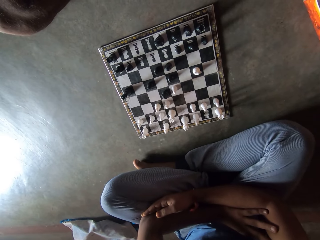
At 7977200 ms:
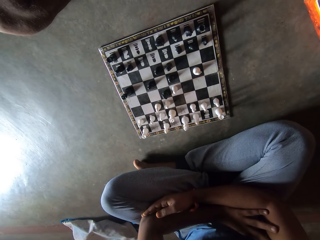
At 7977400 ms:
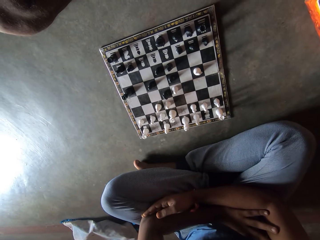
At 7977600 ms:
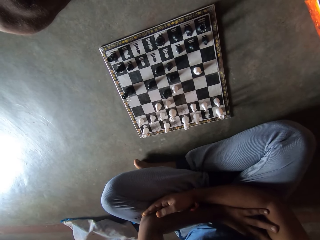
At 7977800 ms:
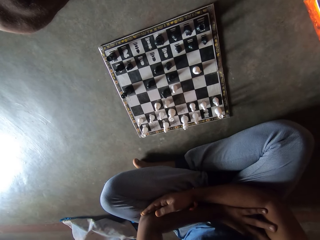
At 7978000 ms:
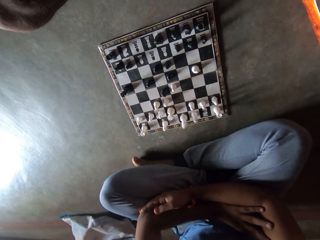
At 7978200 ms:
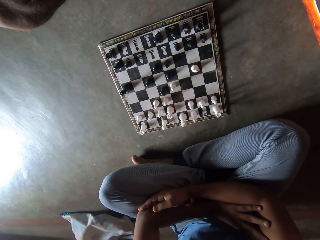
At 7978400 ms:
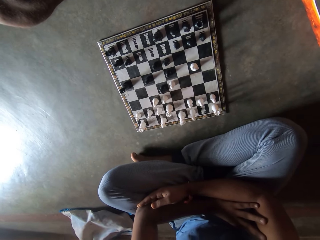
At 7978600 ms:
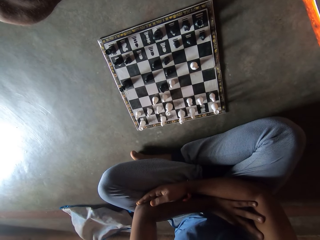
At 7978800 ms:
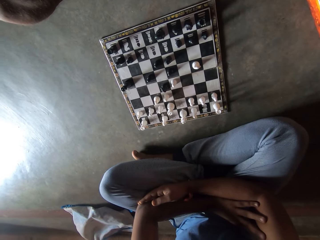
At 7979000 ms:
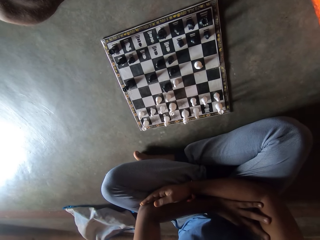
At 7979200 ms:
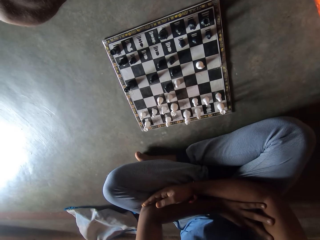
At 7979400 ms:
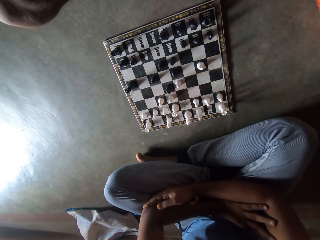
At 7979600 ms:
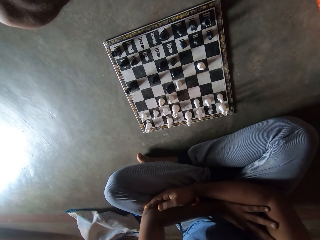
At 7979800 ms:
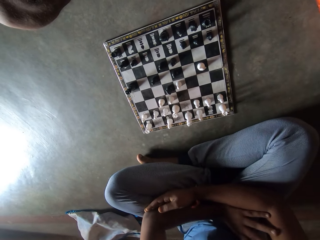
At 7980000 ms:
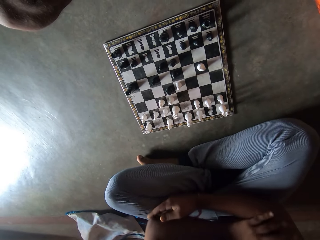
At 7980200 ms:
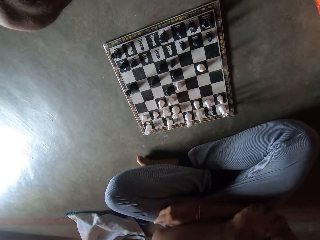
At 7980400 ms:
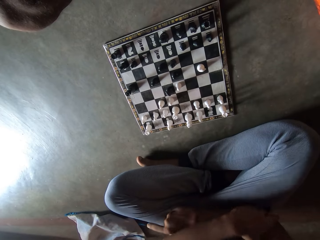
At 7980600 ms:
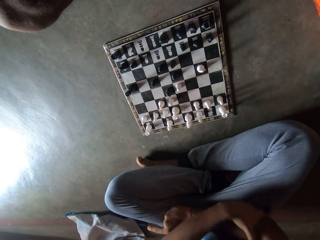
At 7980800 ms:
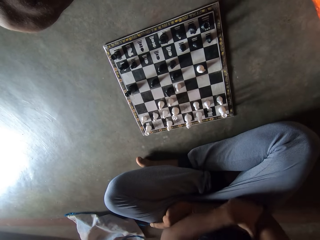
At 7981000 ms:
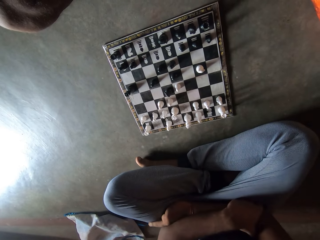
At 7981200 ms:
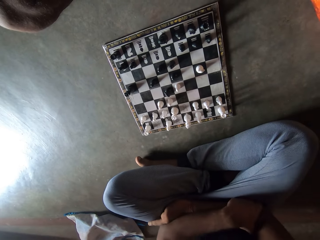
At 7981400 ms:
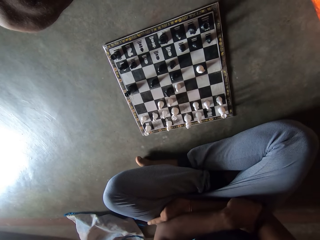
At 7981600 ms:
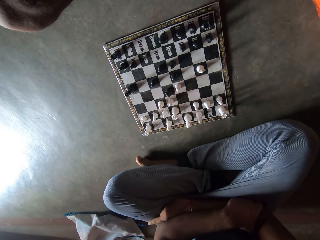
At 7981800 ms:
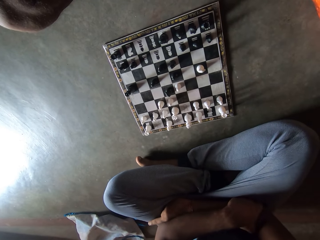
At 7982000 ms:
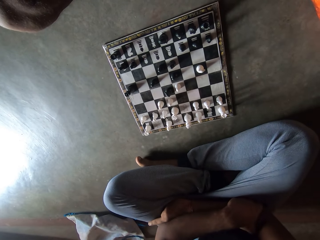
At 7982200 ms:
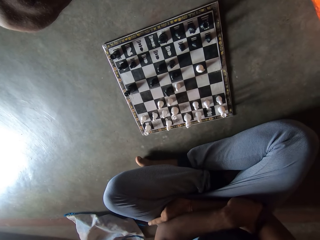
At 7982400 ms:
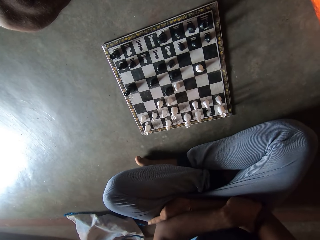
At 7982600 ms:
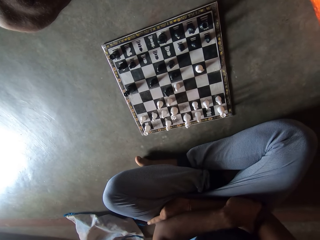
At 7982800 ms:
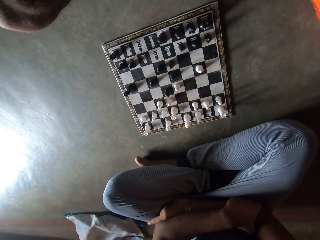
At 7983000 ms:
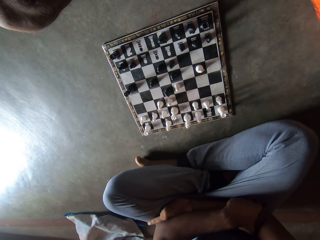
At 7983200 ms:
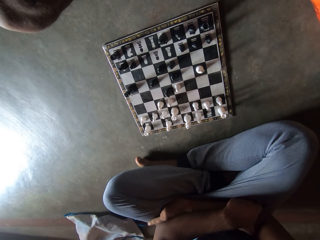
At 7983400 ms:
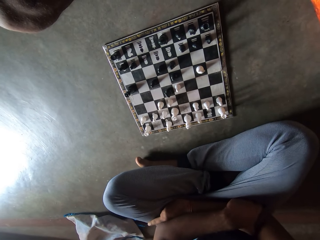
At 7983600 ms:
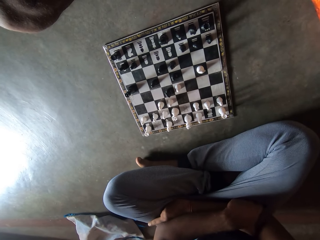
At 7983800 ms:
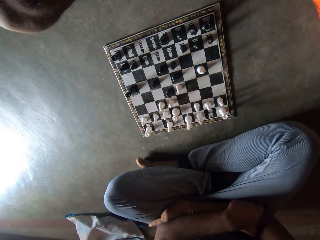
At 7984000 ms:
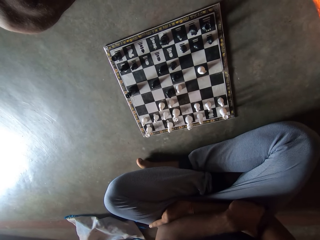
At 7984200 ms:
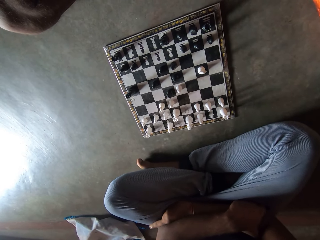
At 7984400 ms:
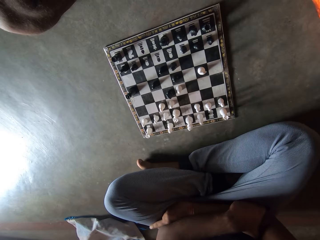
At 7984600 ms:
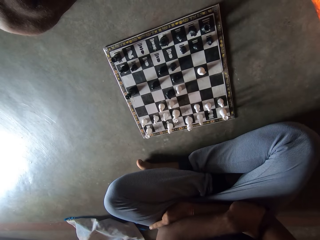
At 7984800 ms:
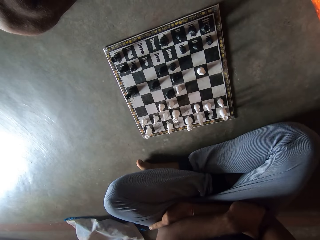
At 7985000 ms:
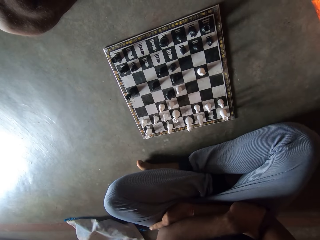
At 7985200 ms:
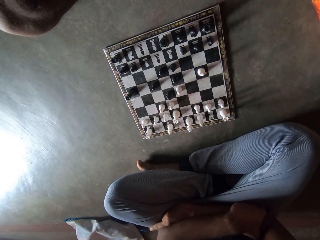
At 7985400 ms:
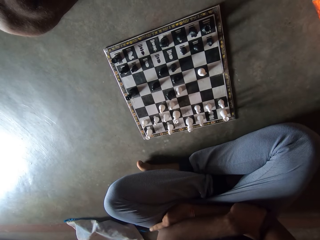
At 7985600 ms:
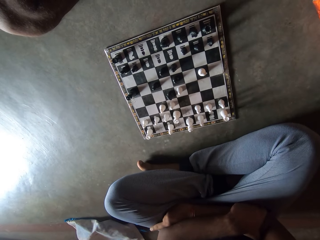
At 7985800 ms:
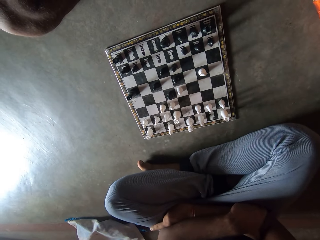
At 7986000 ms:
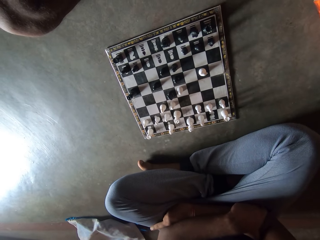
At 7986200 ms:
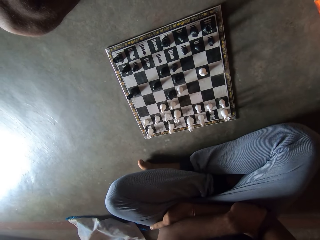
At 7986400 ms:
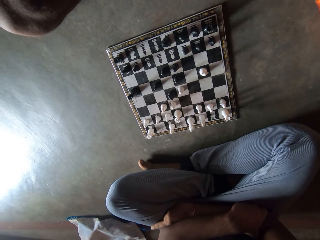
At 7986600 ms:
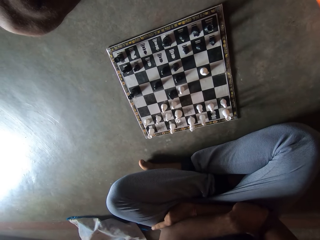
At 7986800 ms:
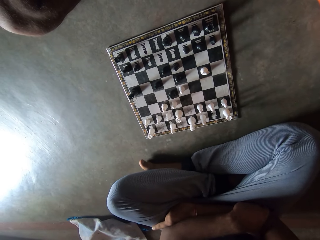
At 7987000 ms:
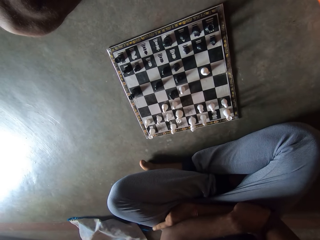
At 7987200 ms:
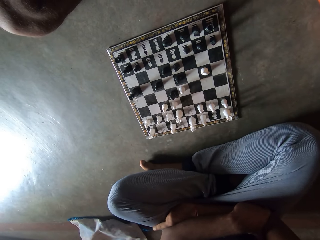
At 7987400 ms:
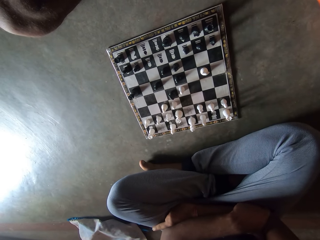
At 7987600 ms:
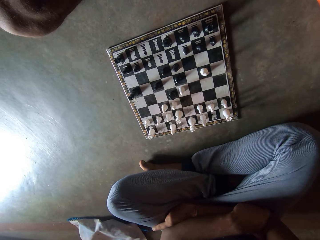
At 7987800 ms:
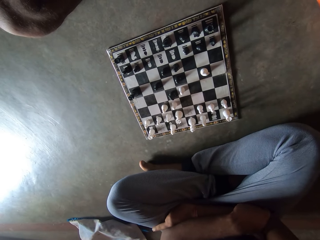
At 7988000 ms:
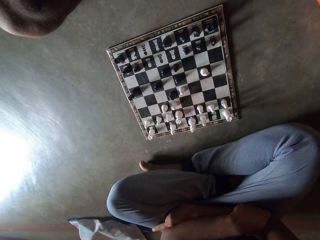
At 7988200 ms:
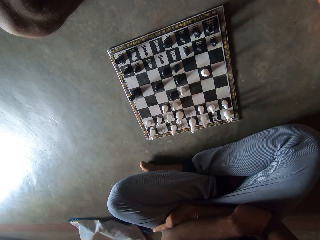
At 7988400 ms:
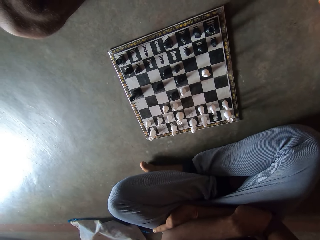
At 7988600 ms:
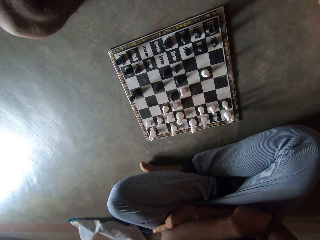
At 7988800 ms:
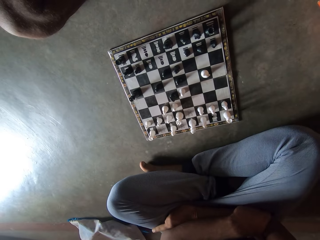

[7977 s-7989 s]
The camera wearer folds hands together on a lap. They look at the chessboard on the floor.

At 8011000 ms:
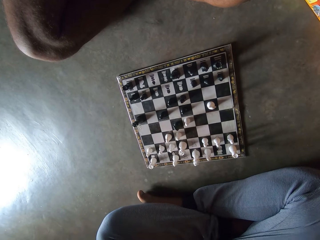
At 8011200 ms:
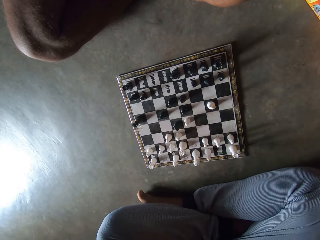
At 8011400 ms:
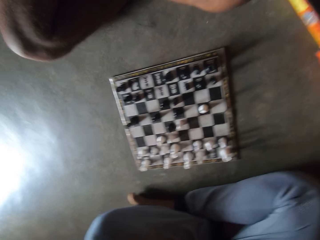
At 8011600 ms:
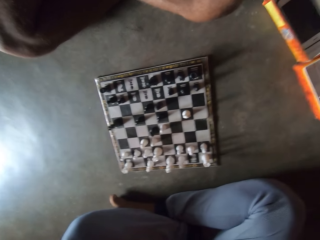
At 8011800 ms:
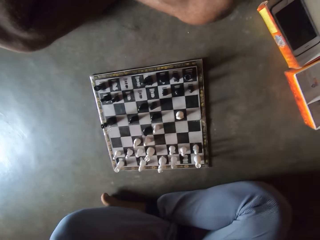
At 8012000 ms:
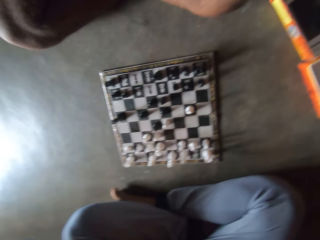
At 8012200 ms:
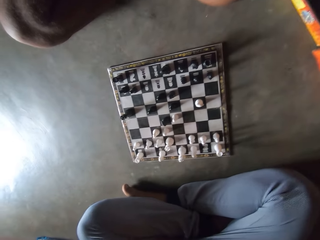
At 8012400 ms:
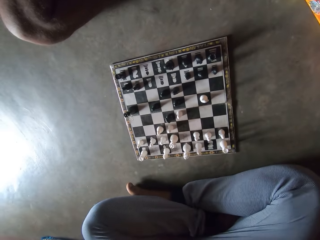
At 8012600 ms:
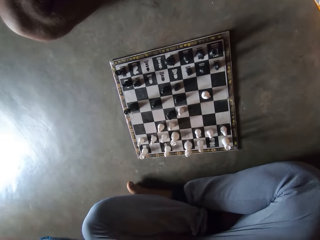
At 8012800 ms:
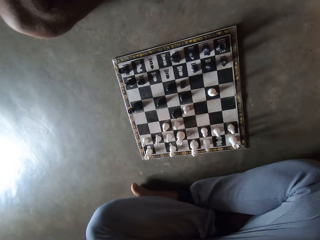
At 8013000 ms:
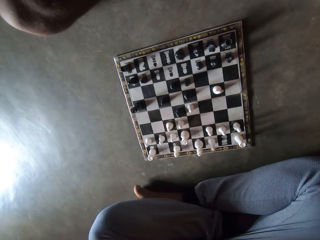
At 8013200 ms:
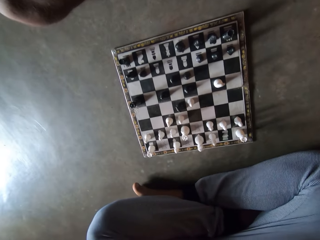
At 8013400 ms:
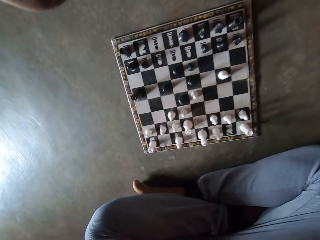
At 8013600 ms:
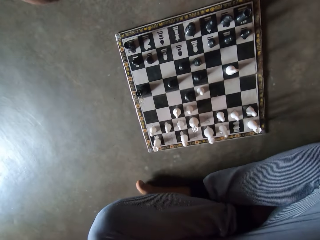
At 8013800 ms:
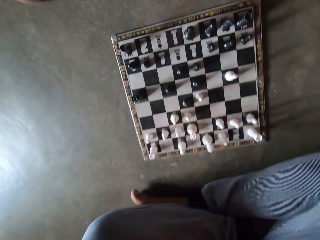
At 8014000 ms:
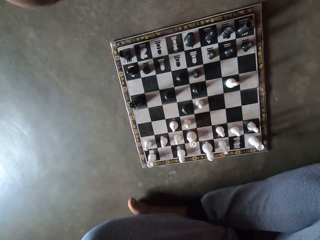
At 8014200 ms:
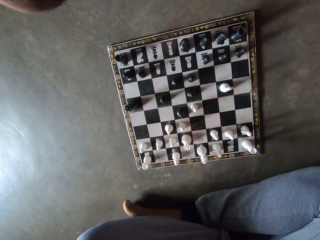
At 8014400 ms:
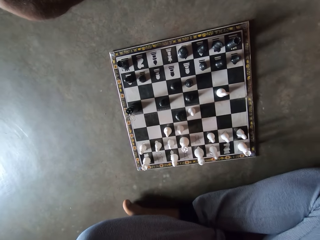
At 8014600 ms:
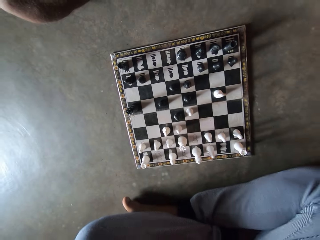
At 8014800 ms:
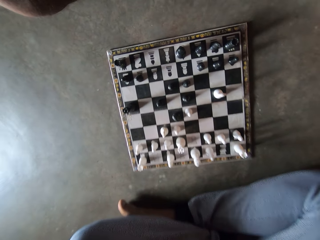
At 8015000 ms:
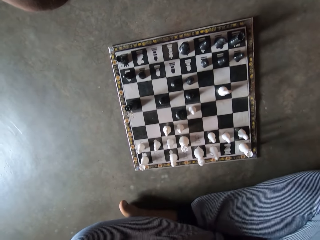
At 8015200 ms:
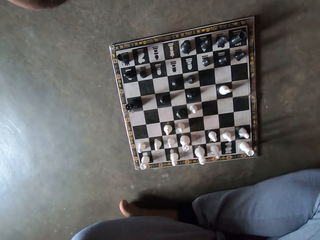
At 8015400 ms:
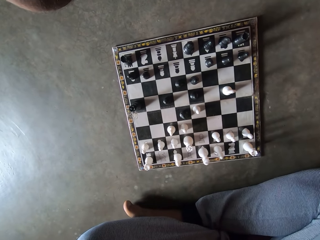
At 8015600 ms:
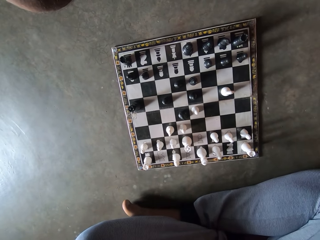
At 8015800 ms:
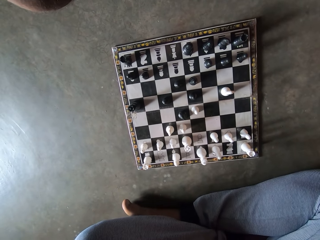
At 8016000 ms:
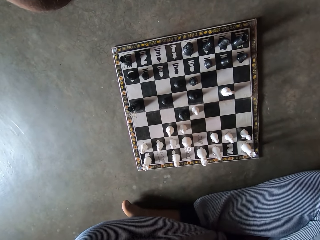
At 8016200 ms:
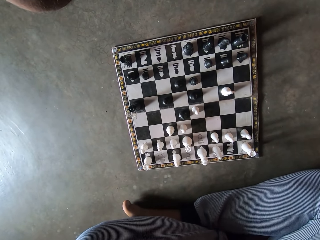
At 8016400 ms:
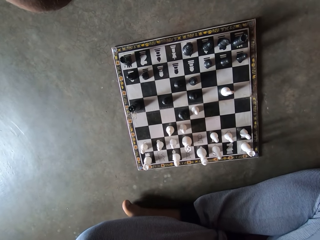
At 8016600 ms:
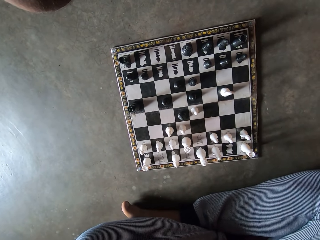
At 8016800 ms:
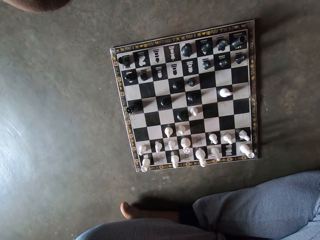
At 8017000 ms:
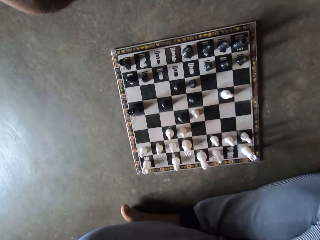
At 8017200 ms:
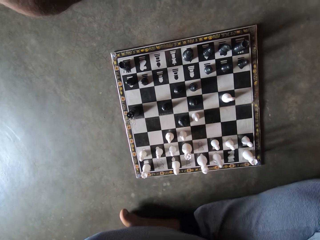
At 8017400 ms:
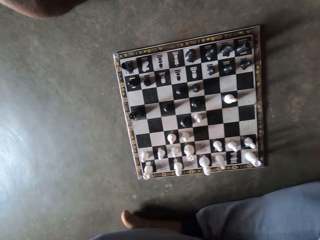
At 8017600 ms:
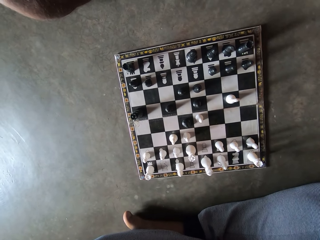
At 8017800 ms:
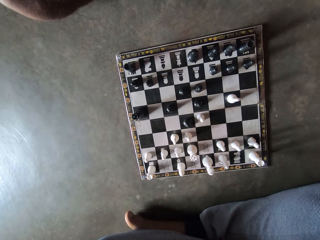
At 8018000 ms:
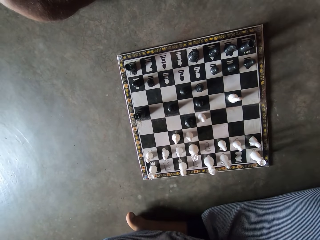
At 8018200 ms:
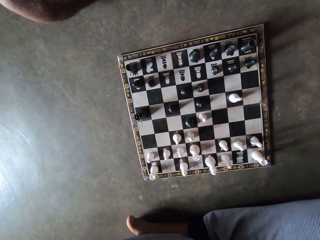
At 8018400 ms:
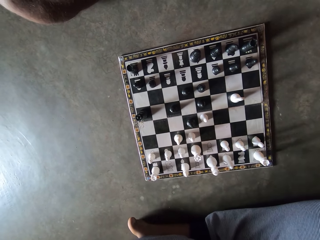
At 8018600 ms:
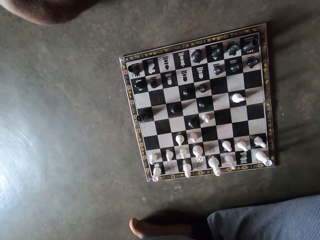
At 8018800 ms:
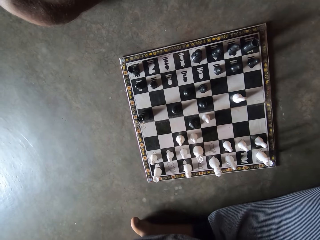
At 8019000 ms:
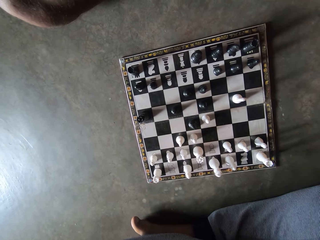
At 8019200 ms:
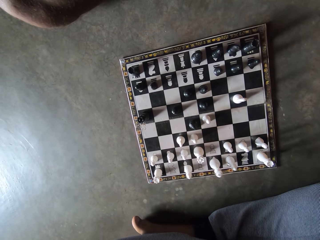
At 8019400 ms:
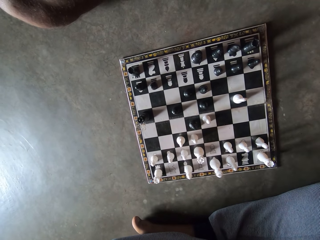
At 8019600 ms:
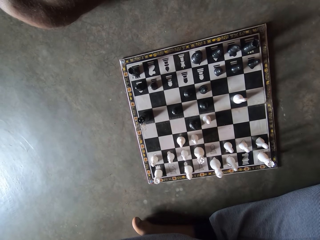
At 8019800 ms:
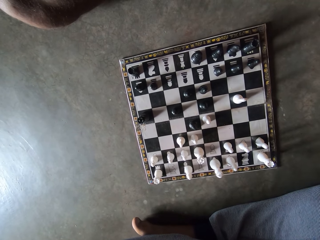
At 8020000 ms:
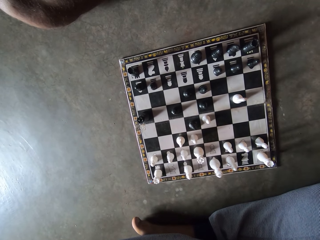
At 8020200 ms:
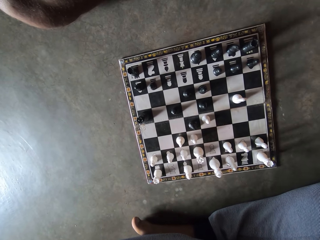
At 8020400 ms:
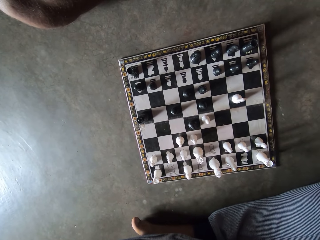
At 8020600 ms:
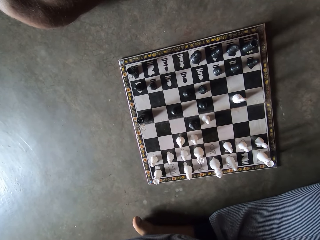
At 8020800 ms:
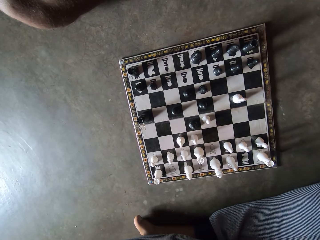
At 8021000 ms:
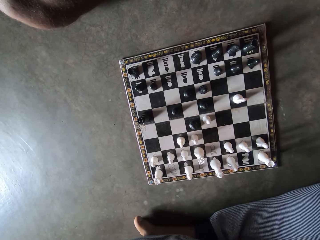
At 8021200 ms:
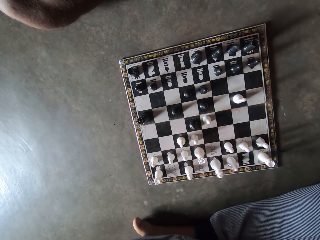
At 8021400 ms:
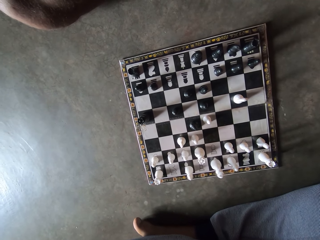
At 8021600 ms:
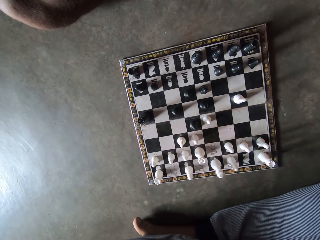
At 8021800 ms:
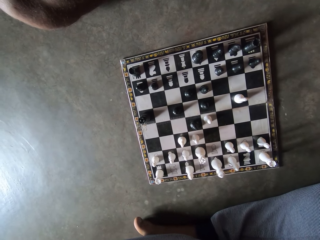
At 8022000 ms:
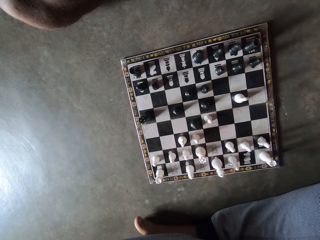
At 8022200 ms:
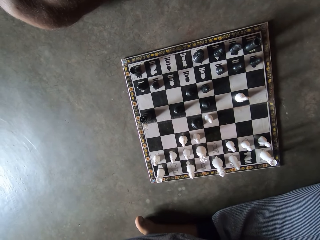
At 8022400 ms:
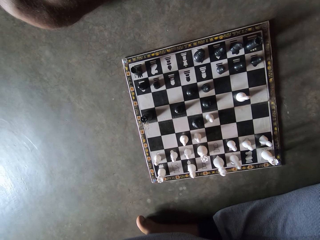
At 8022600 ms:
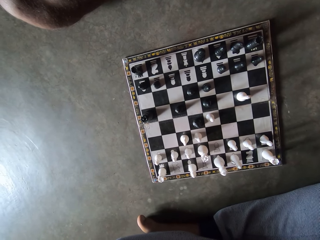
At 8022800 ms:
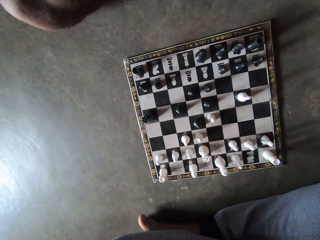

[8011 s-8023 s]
The camera wearer looks around a room. They look at the chessboard on the floor. They move a leg on the floor.
